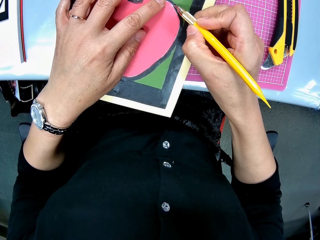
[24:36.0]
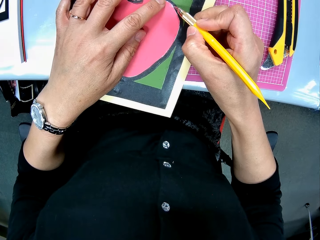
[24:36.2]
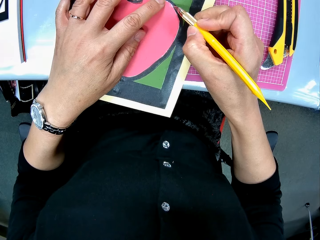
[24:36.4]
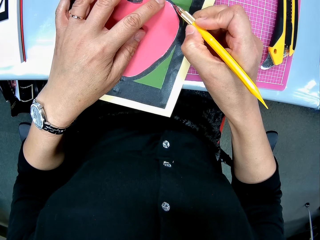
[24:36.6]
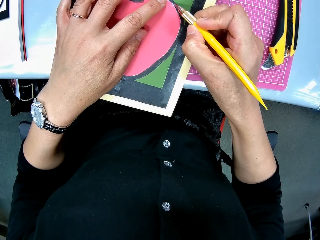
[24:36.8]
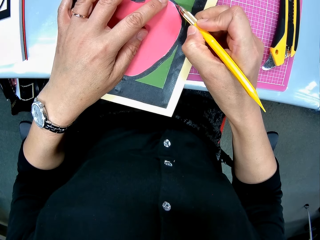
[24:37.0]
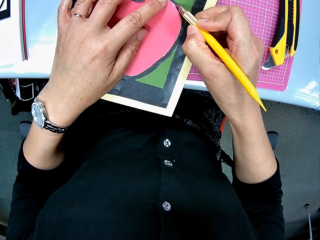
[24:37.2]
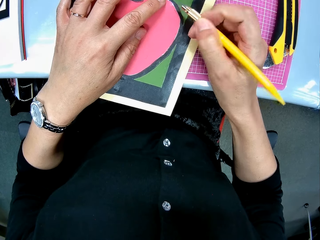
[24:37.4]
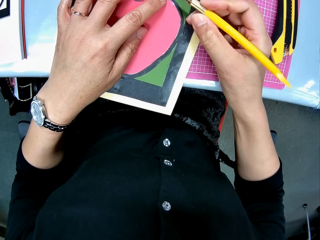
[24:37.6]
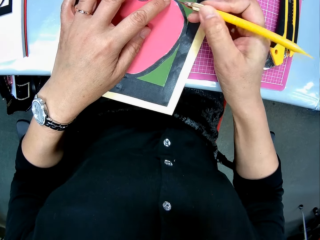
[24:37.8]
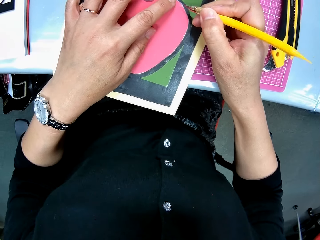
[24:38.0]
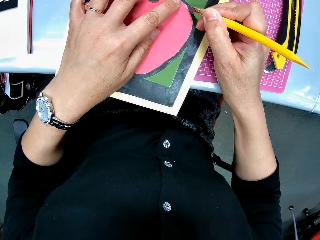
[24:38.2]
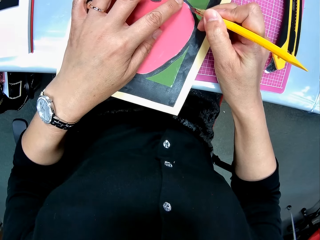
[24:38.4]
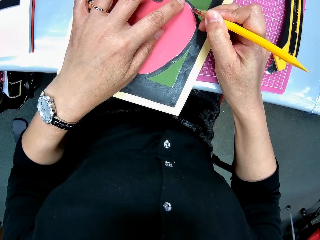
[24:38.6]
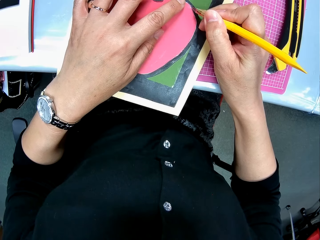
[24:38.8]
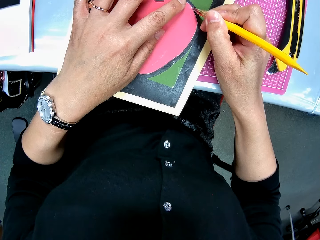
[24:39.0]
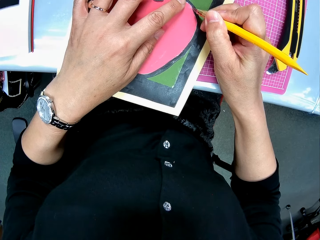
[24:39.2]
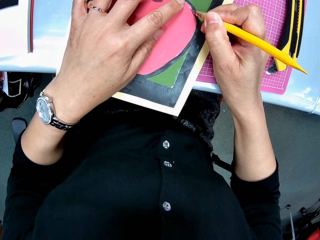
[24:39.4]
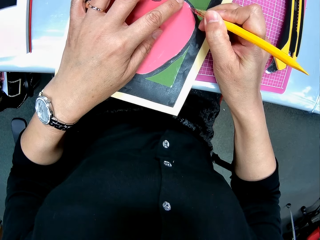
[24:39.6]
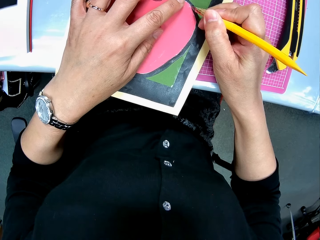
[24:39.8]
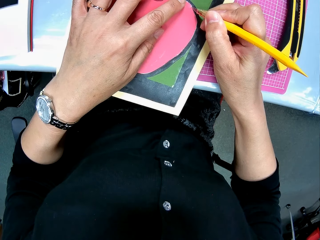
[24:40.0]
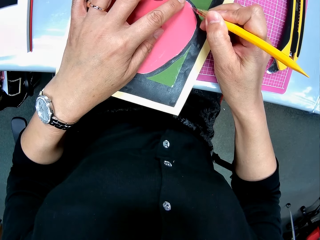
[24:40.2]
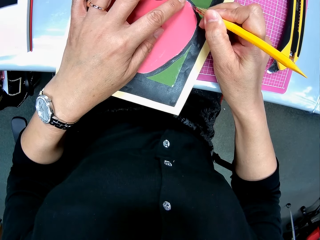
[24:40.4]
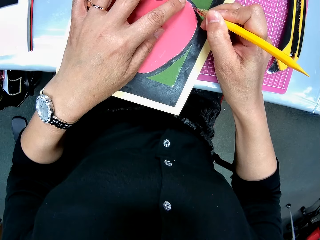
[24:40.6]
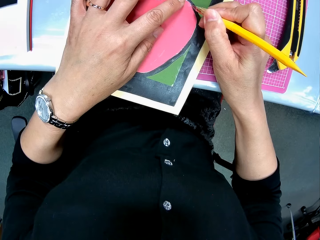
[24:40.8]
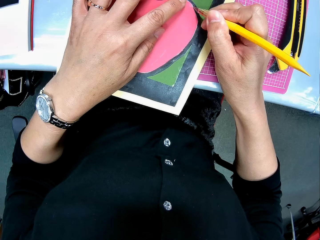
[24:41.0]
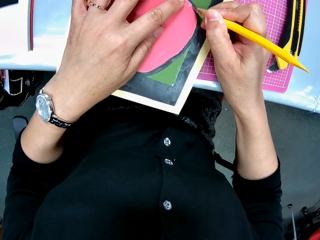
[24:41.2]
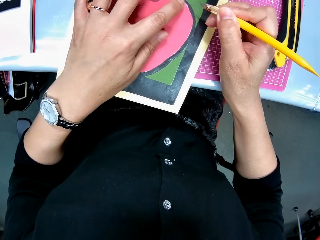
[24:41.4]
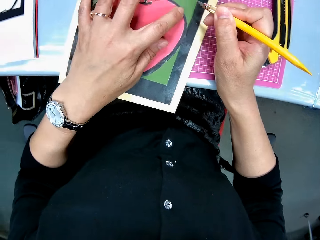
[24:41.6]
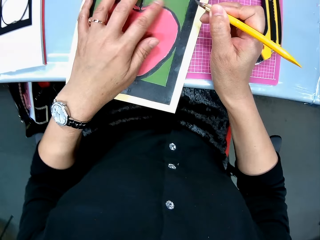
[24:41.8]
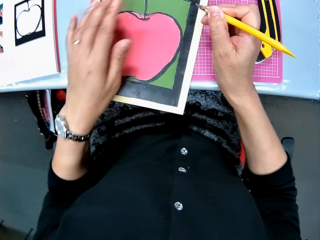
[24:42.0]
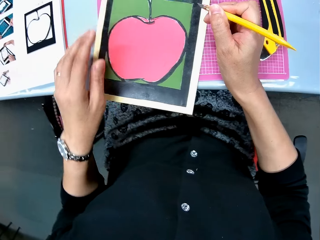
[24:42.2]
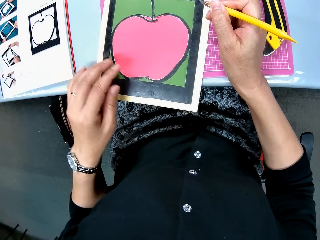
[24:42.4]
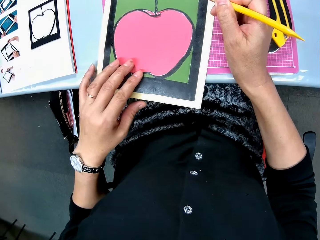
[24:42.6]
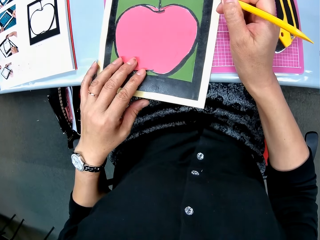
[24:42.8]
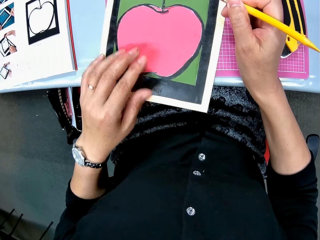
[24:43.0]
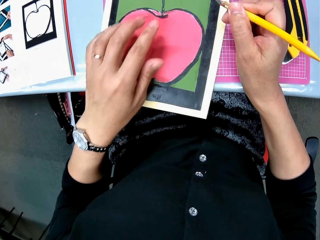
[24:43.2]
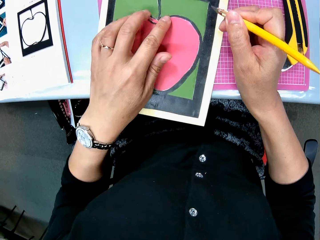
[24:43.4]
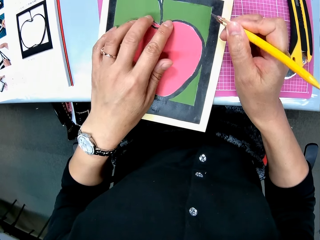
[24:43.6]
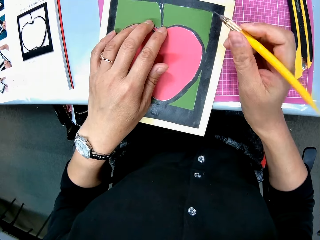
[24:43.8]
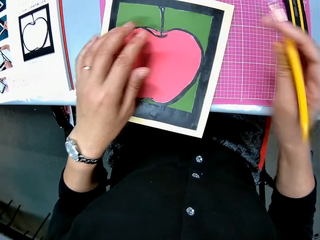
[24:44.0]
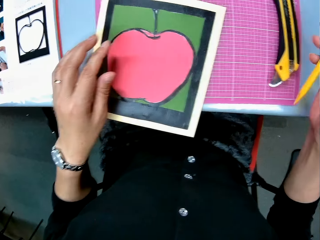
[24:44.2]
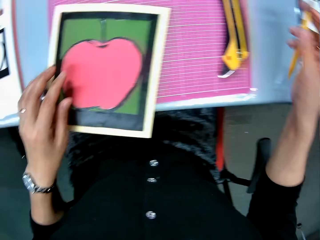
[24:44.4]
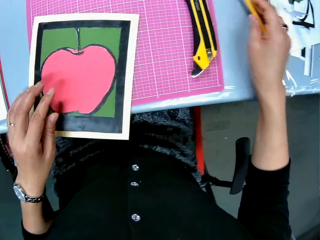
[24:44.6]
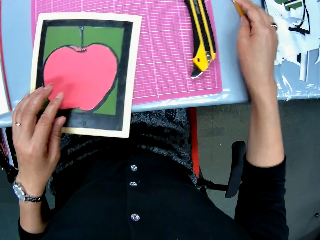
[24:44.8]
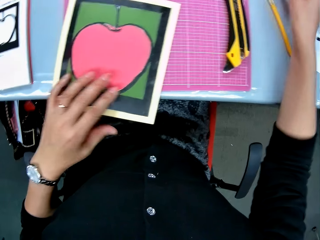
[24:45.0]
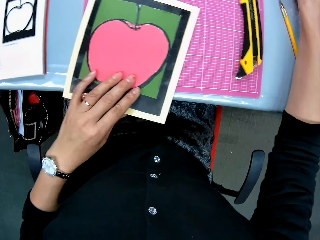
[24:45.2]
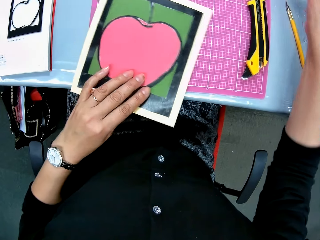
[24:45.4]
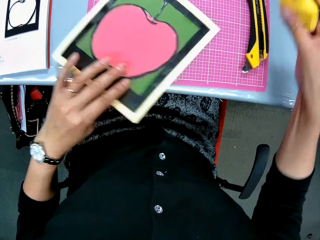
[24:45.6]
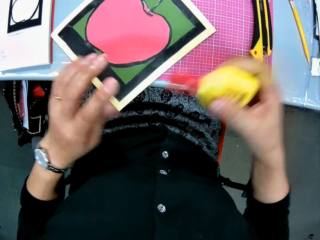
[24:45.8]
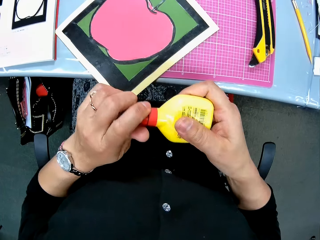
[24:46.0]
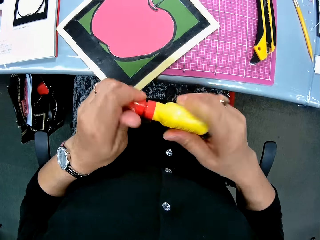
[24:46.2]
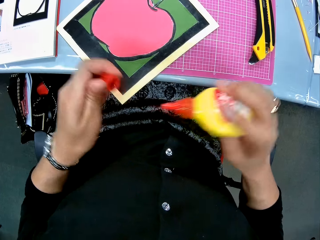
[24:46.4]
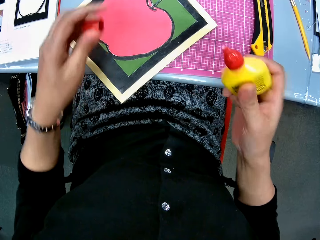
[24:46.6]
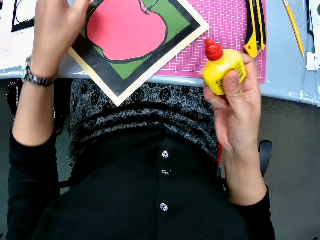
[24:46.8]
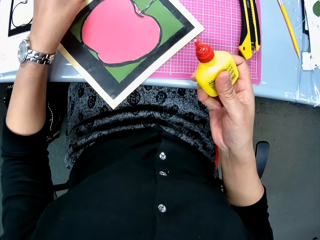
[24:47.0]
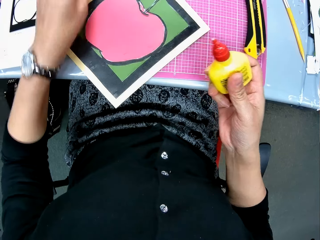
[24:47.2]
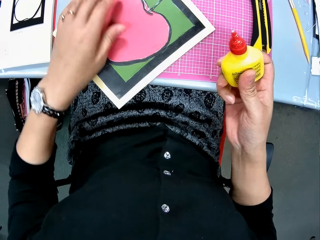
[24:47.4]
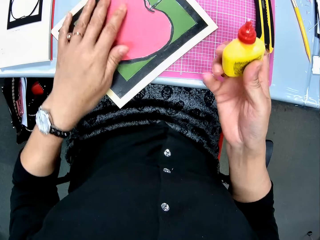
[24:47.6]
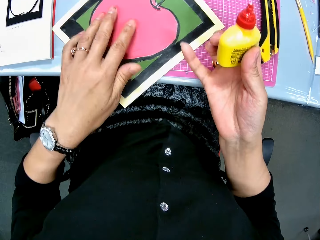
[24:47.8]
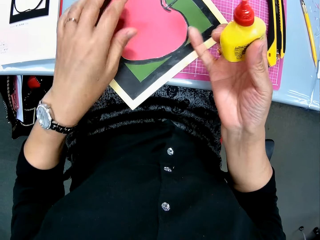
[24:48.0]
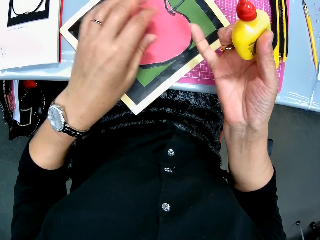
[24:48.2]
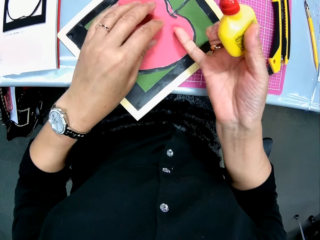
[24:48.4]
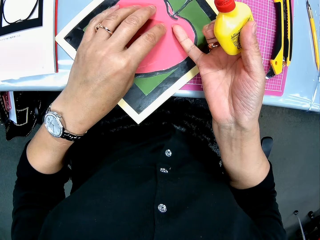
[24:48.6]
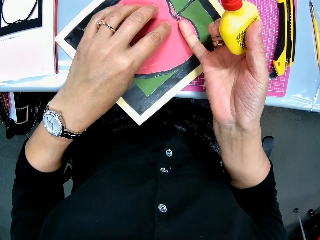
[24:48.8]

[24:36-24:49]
The camera wearer gently cuts the cardboard paper with the second craft knife. She touches the surface of the cardboard with her left hand. She drops the second craft knife on the table. She picks up a plastic bottle or office glue from the table. She opens the plastic bottle. She places the glue lid on the table.

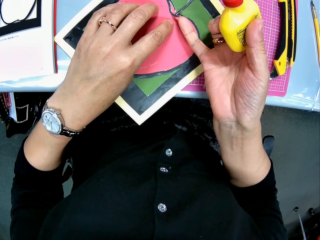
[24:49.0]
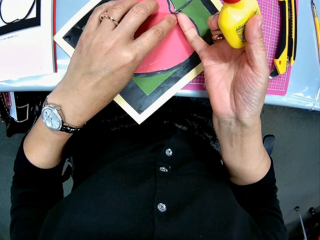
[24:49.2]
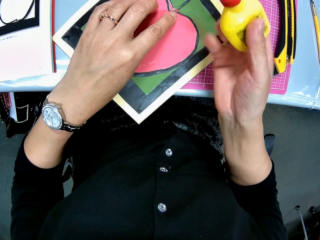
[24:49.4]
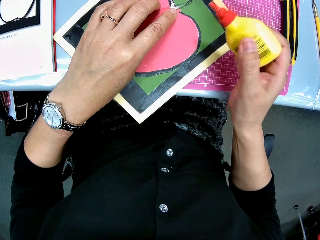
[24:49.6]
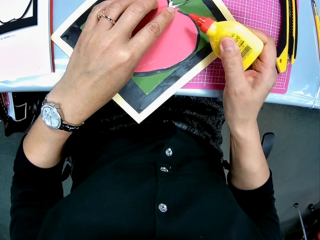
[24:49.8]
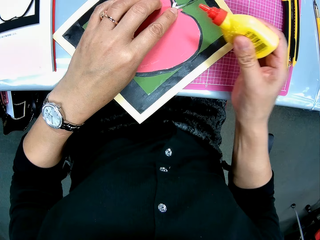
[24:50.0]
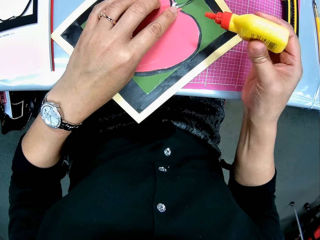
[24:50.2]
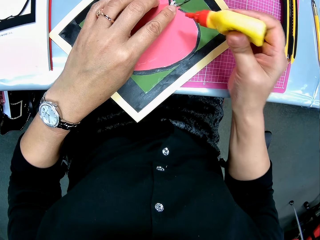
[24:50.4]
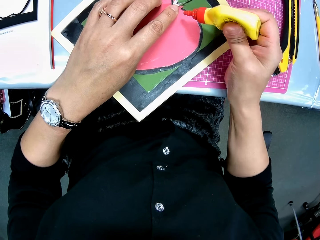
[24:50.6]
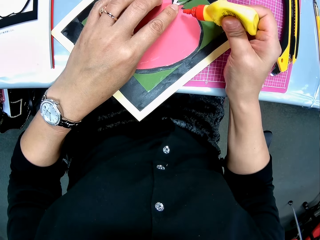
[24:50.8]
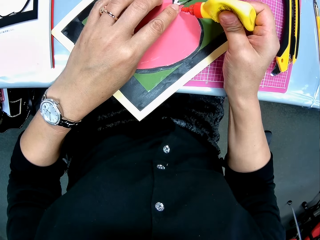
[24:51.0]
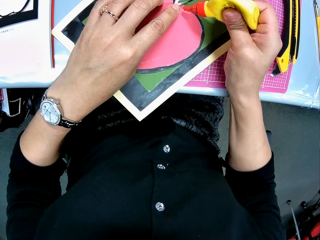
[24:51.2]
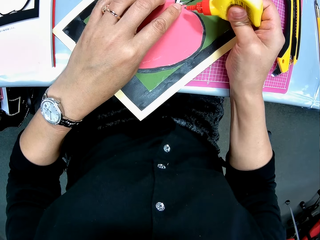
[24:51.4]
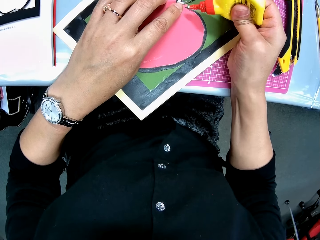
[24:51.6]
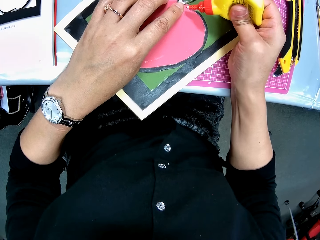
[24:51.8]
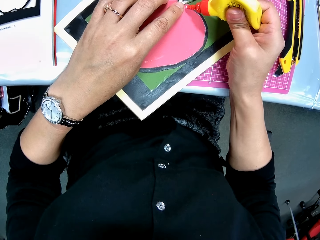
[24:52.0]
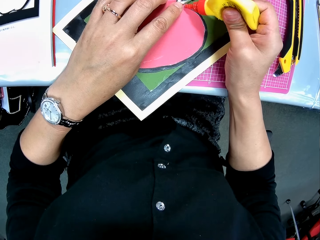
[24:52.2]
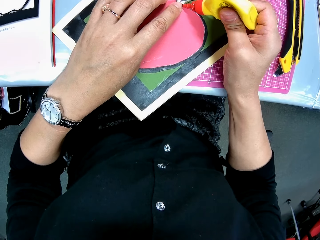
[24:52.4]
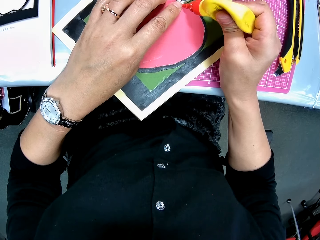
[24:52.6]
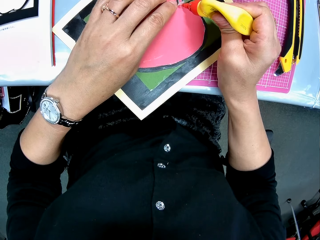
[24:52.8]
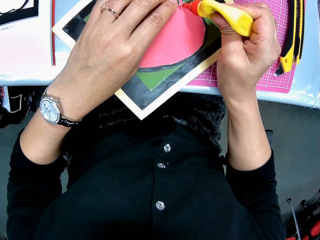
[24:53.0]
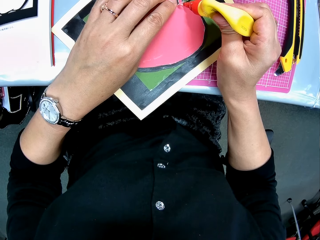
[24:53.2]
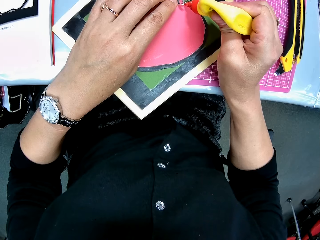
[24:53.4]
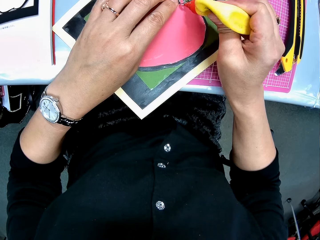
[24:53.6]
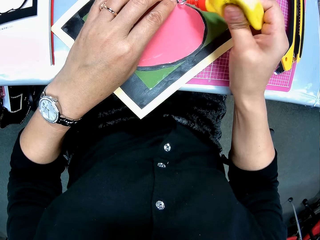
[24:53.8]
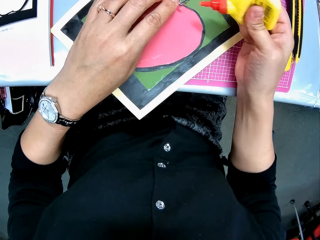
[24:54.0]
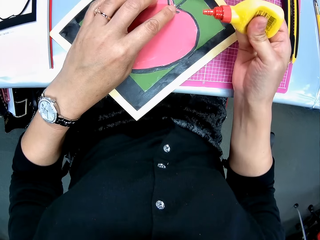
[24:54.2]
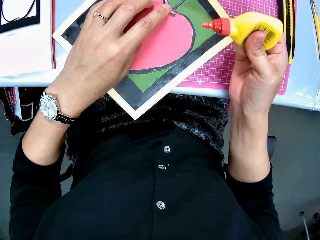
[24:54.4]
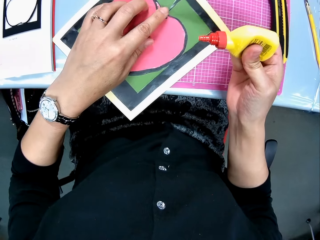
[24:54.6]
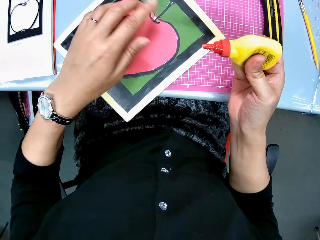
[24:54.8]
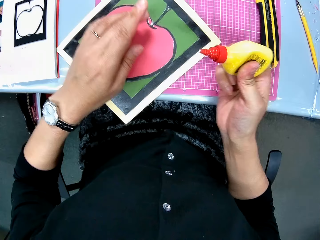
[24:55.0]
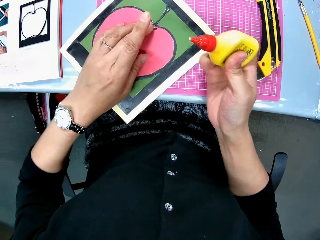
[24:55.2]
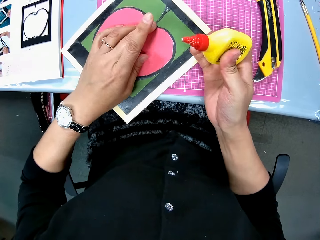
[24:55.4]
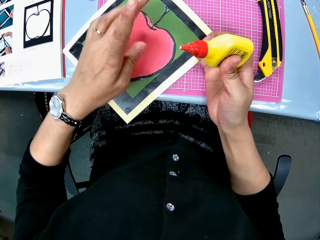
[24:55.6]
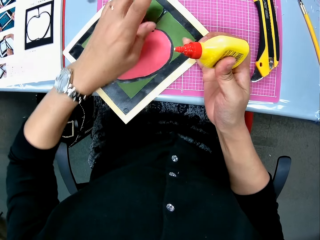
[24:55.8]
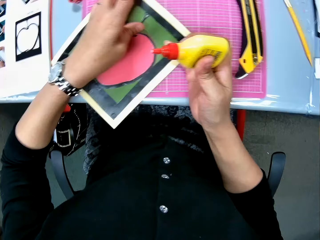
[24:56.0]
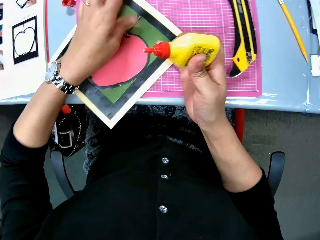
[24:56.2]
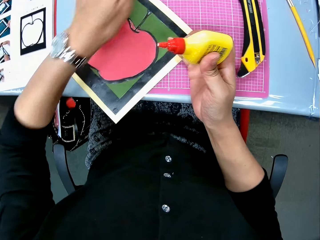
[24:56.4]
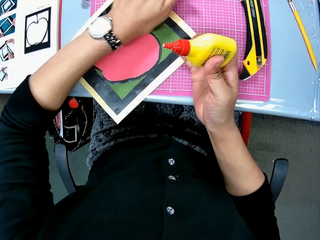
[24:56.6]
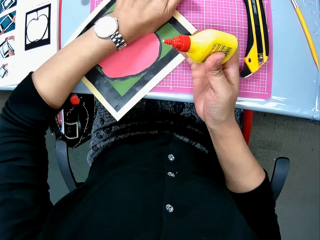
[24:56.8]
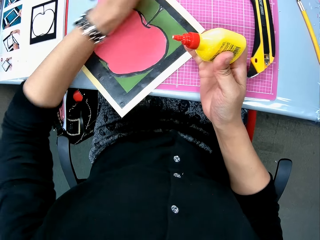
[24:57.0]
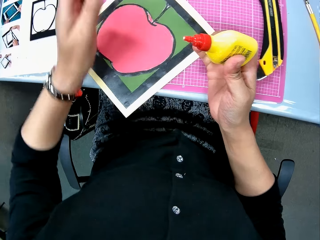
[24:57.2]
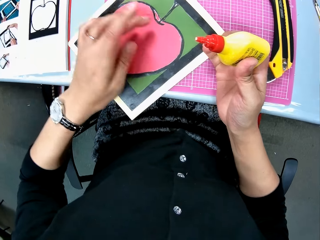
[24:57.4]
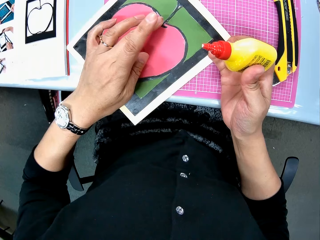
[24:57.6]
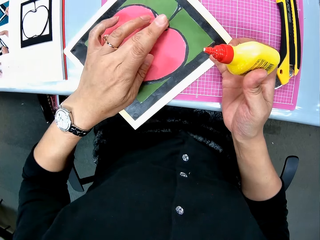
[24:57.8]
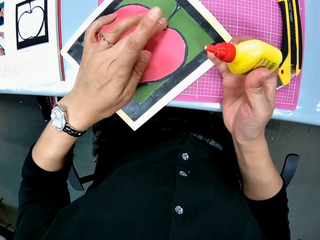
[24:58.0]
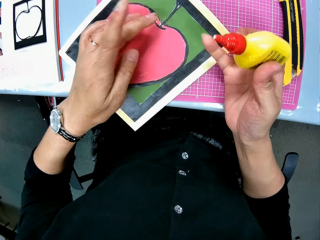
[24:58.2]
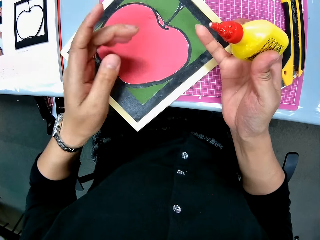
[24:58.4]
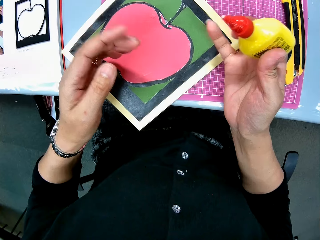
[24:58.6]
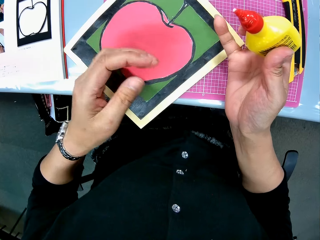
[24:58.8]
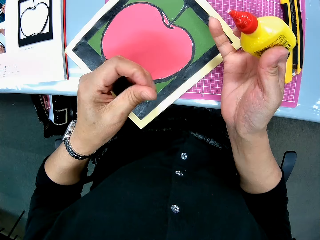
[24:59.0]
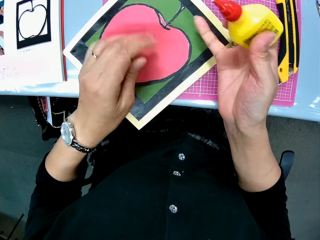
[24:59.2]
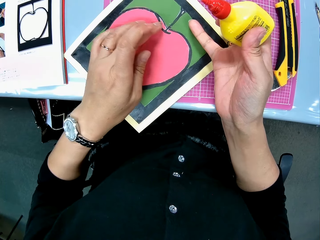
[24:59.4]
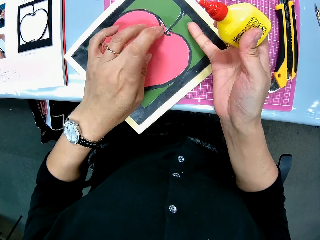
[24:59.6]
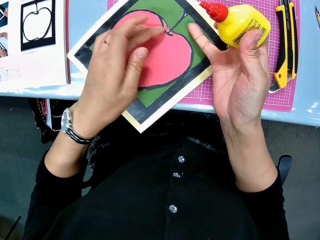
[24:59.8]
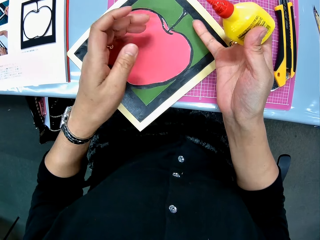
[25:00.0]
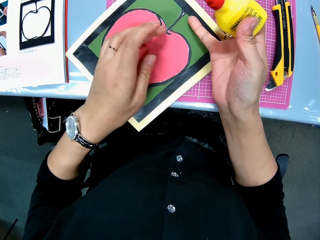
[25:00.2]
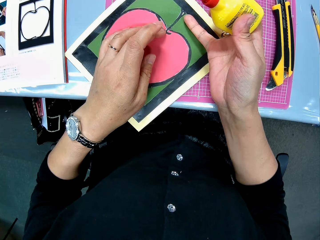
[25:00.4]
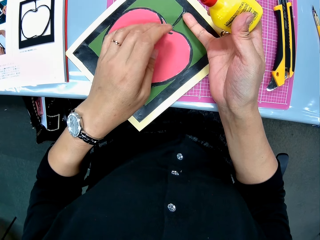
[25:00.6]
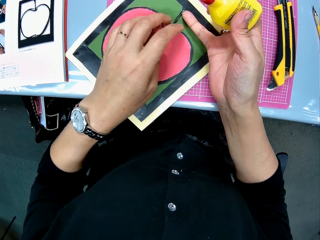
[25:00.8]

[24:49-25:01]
The camera wearer touches the surface of the cardboard or drawing with both hands. She applies glue from the plastic bottle to the surface of the cardboard. She touches the surface of the cardboard with her left hand. She pins the glued section. She touches the drawing.
